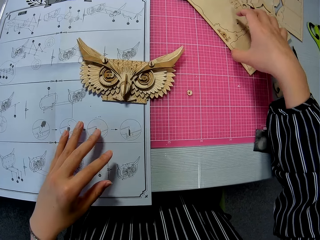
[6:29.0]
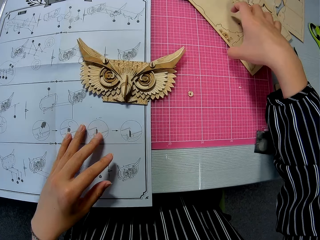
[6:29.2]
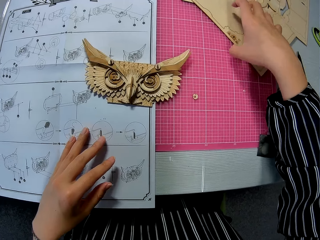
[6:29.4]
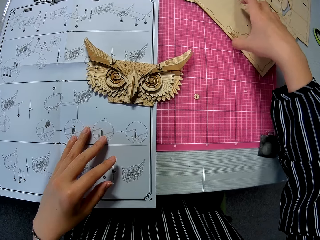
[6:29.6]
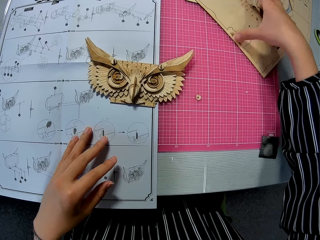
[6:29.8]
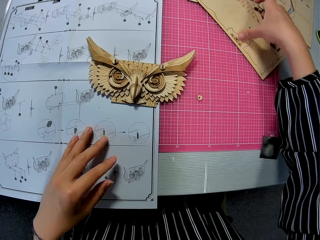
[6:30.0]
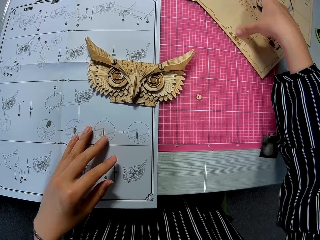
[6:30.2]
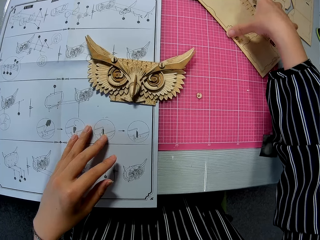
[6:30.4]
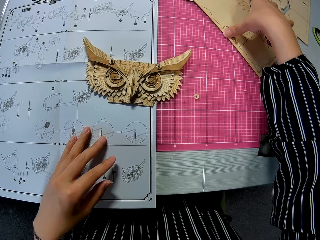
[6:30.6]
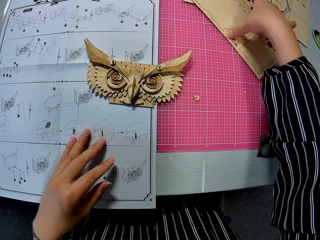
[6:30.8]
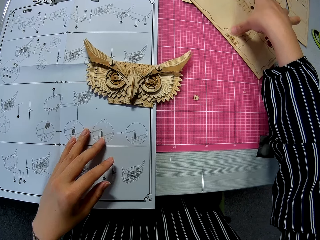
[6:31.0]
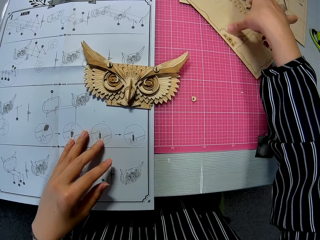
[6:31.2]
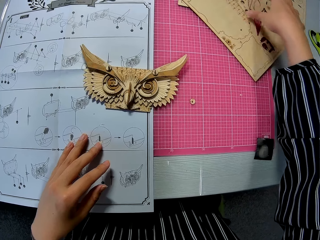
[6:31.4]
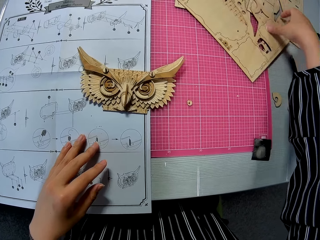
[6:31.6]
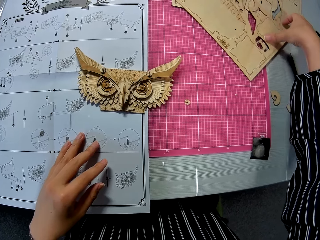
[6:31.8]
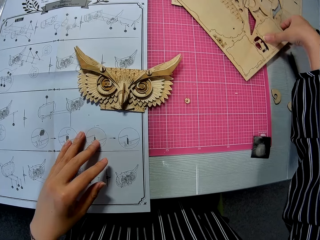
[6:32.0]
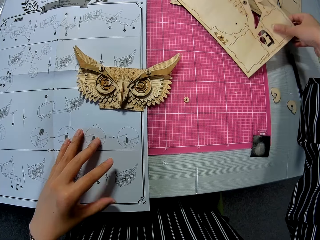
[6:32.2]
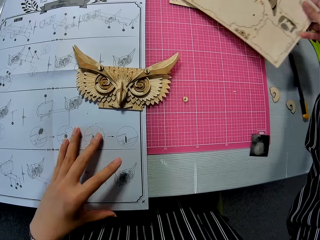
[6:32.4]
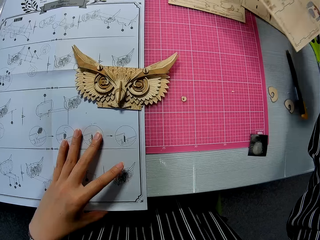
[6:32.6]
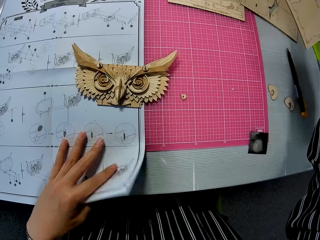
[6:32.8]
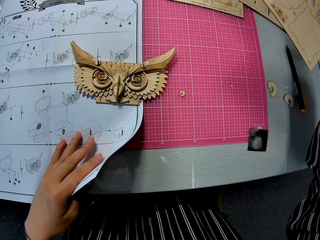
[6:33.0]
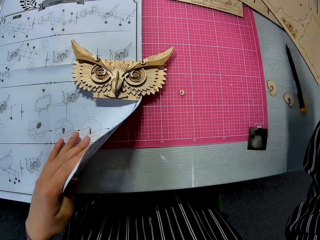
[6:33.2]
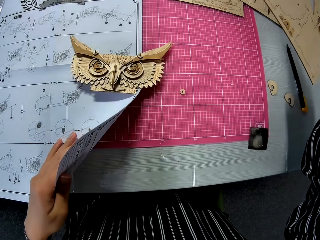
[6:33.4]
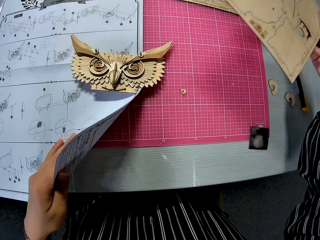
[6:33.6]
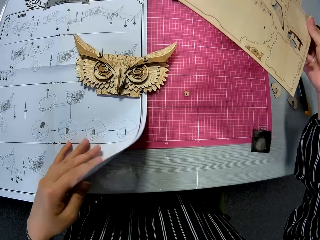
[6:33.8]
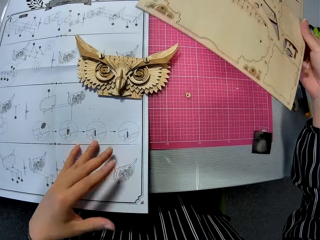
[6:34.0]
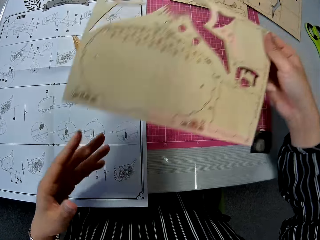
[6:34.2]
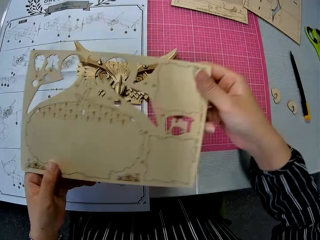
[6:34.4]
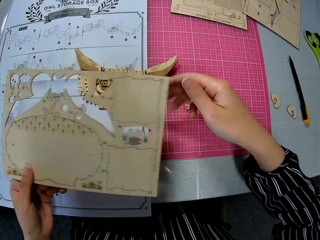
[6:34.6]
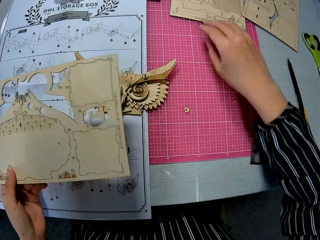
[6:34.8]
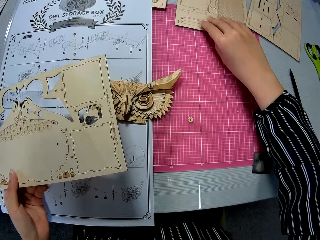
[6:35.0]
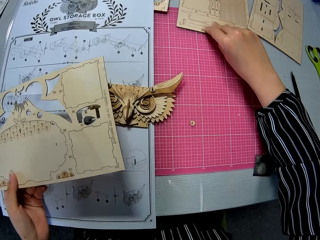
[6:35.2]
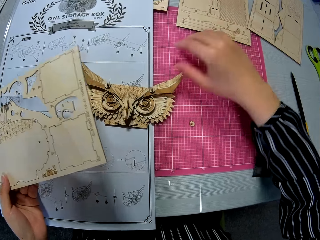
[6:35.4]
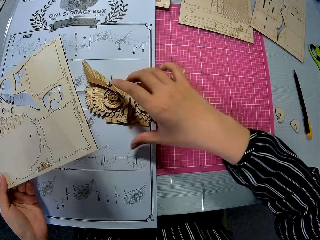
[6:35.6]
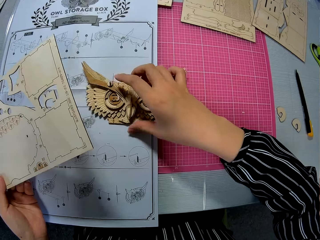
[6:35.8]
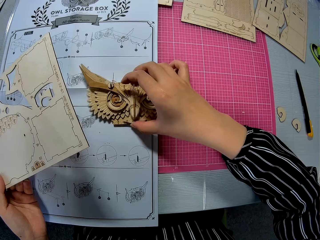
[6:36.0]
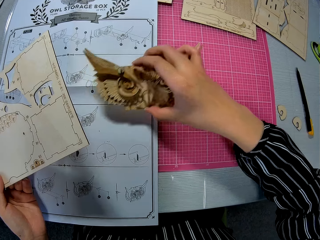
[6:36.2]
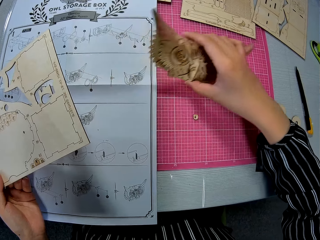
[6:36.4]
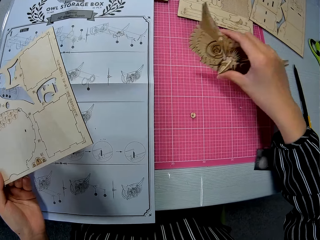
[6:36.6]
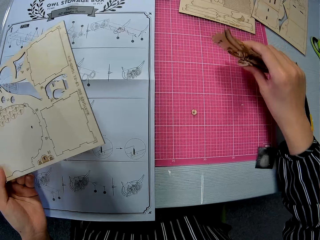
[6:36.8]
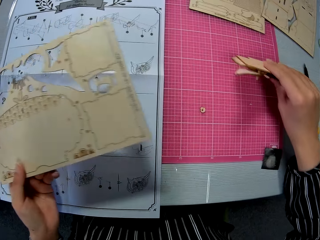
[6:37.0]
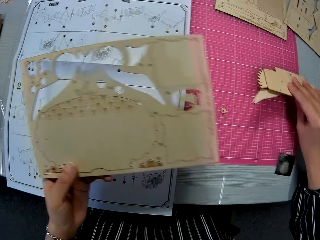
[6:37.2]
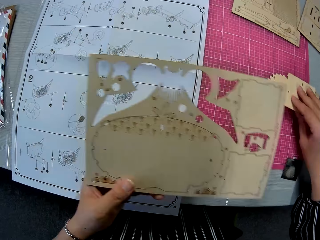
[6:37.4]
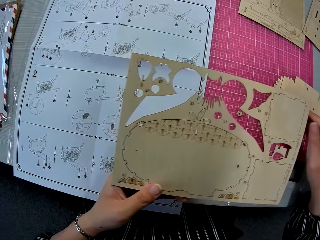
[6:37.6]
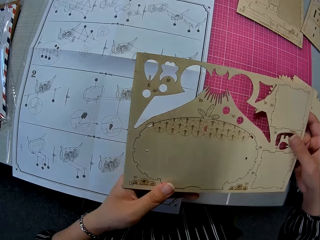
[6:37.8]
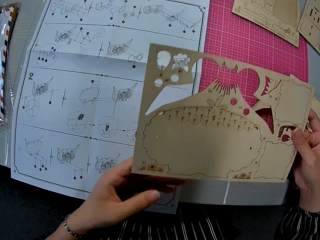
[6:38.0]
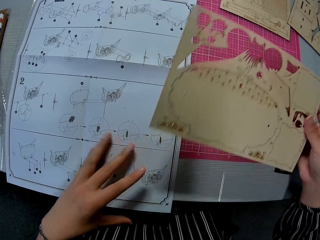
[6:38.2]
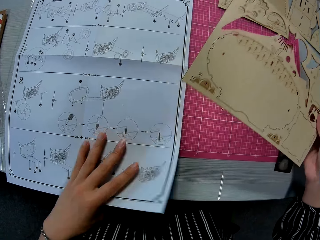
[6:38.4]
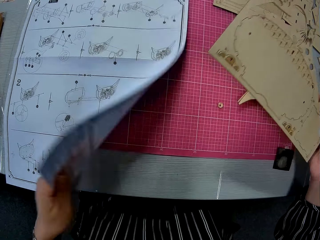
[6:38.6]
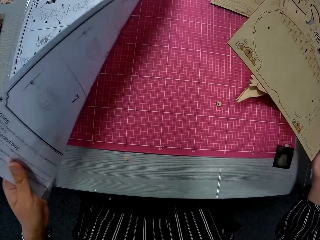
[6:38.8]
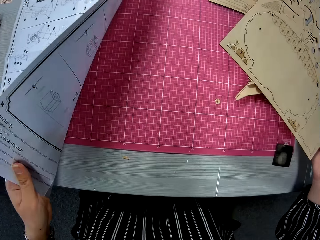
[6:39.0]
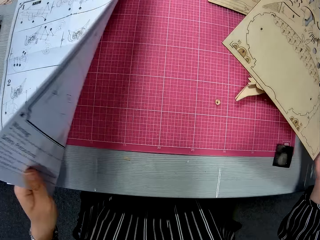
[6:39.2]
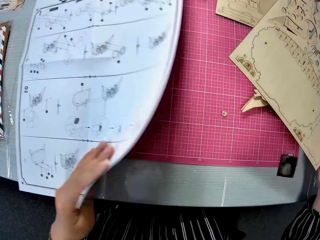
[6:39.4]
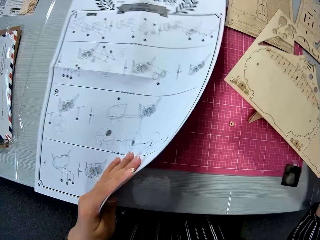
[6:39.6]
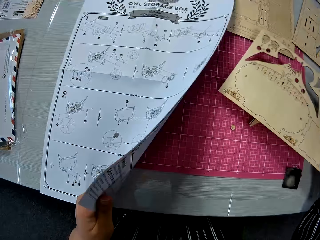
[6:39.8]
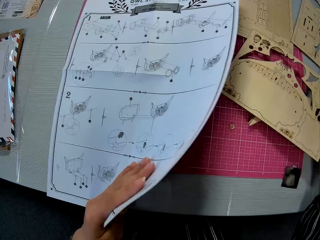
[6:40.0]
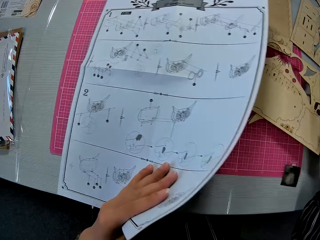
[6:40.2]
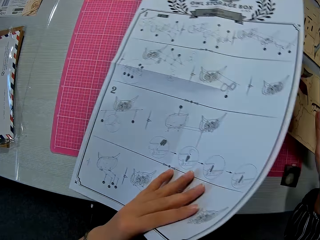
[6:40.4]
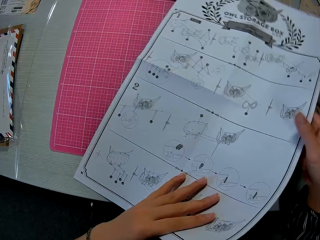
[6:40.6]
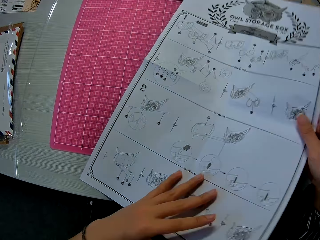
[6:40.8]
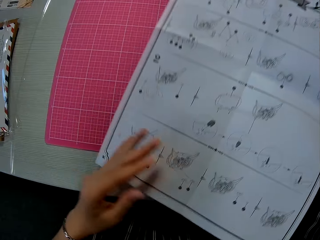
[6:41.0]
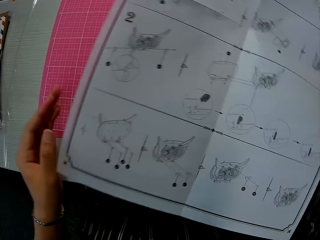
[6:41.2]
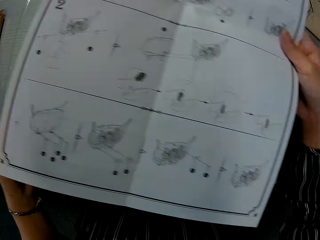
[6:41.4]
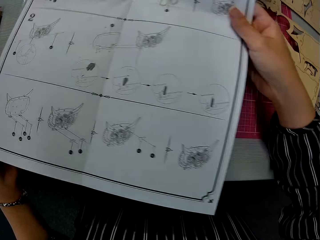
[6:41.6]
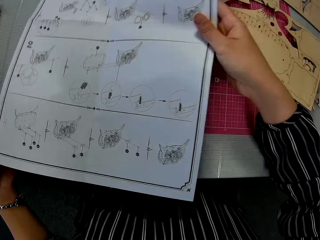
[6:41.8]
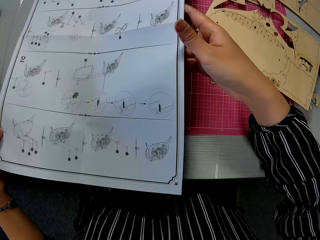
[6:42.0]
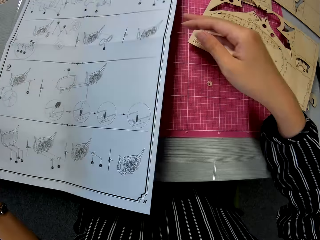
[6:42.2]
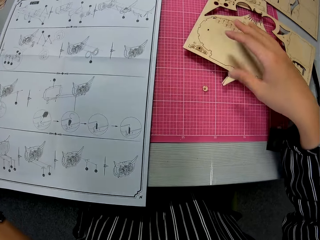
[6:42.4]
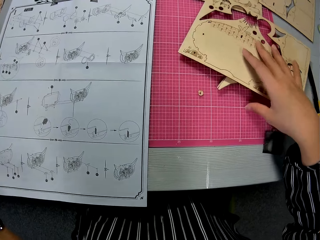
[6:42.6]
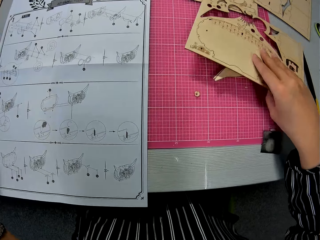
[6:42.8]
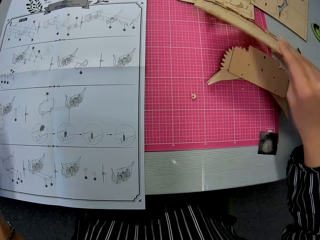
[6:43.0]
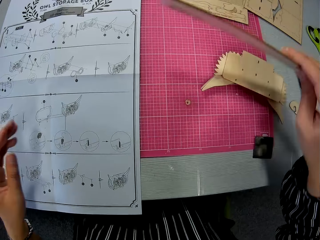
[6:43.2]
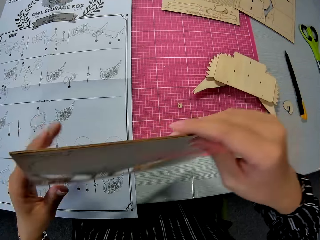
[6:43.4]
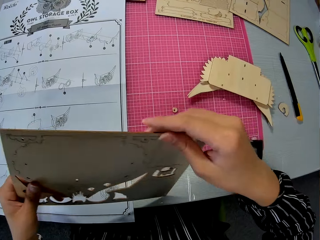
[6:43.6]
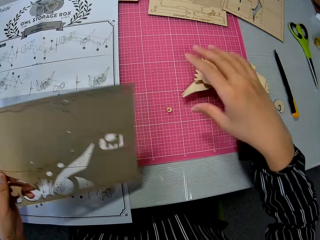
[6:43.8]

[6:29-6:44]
The camera wearer holds an instruction sheet. They pick up an owl storage box and put the owl storage box on the desk. They open the blue print and hold the instruction sheet. They drop the cardboard on the cutting mat. They drop the blue print on the cutting mat. They pick up the cardboard on the cutting mat.

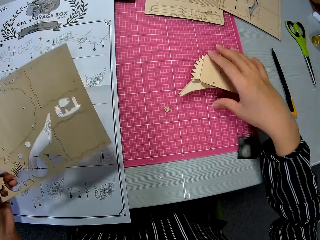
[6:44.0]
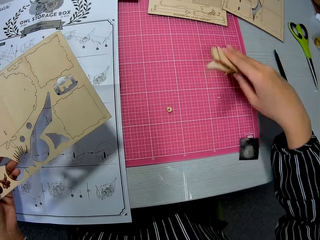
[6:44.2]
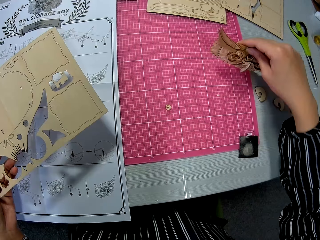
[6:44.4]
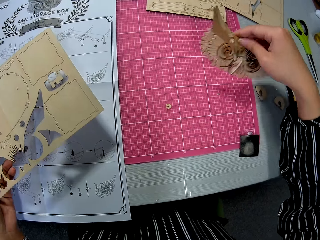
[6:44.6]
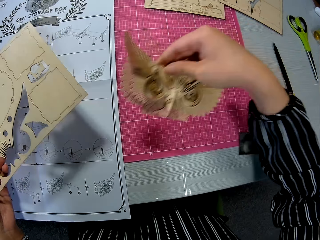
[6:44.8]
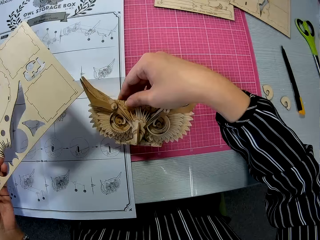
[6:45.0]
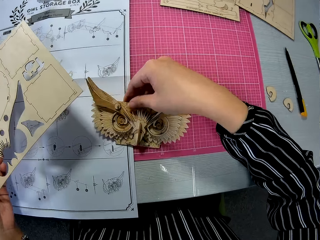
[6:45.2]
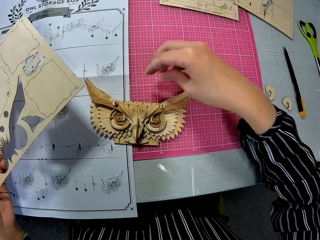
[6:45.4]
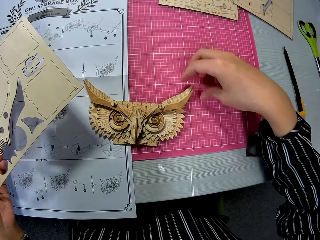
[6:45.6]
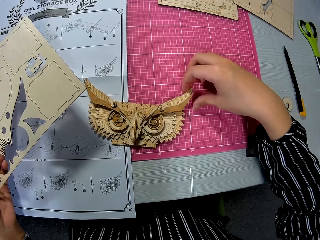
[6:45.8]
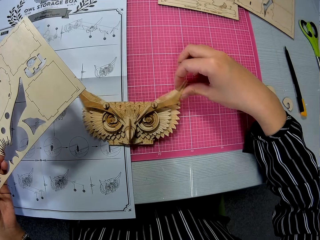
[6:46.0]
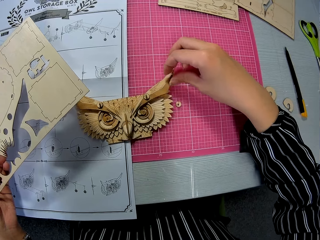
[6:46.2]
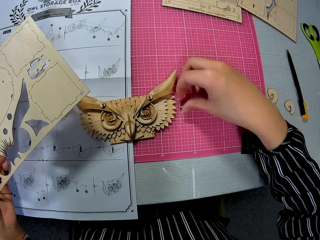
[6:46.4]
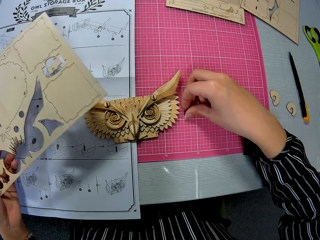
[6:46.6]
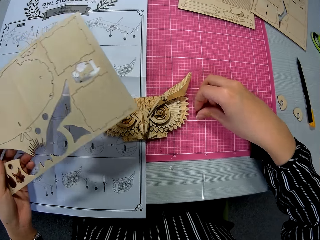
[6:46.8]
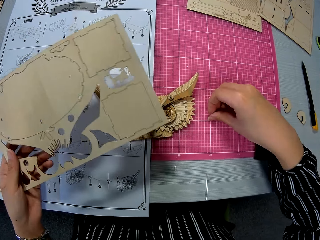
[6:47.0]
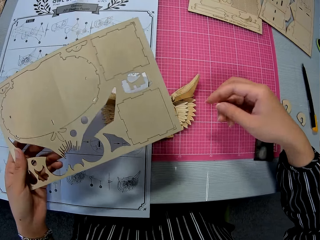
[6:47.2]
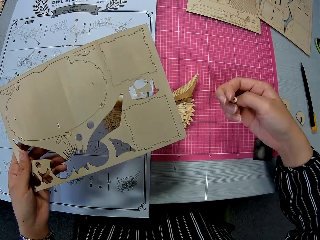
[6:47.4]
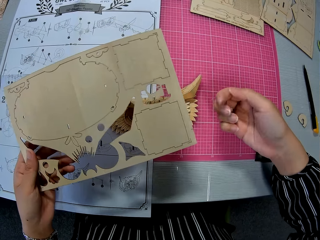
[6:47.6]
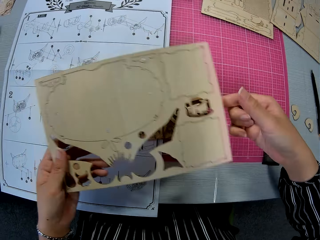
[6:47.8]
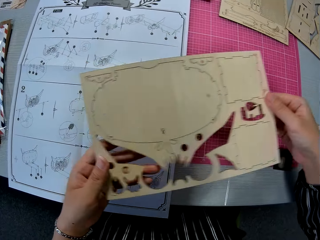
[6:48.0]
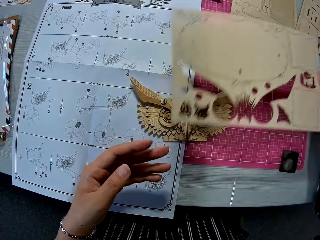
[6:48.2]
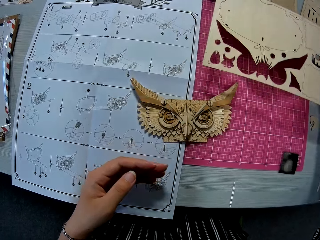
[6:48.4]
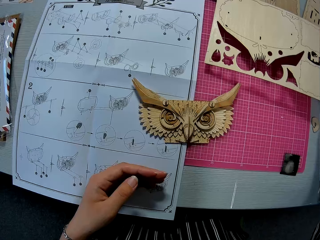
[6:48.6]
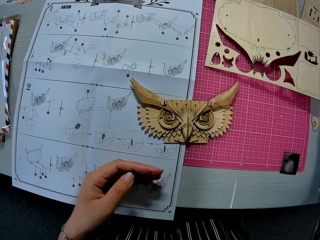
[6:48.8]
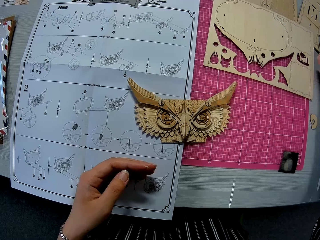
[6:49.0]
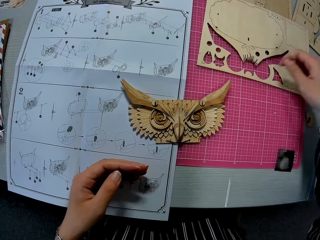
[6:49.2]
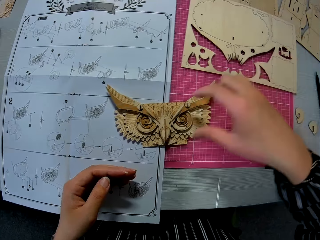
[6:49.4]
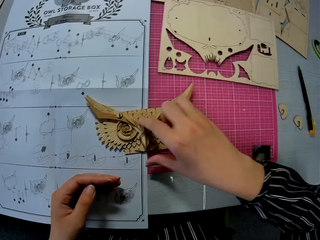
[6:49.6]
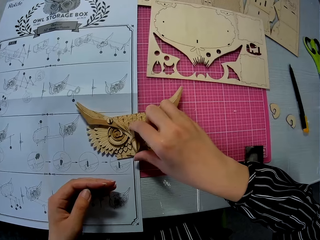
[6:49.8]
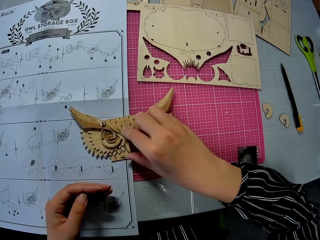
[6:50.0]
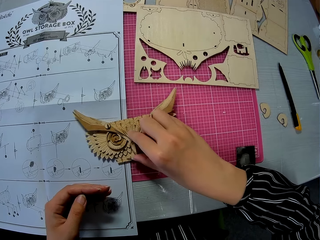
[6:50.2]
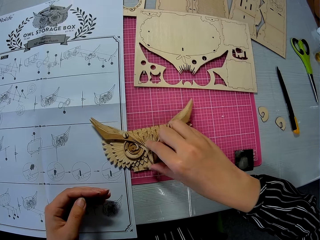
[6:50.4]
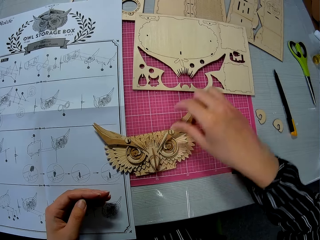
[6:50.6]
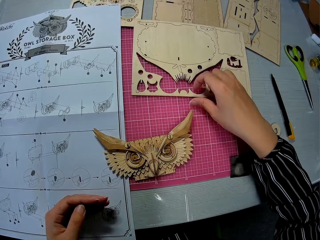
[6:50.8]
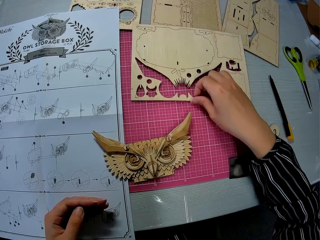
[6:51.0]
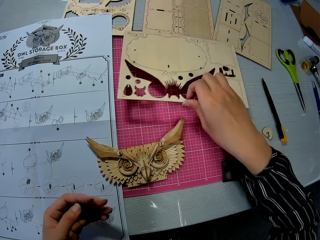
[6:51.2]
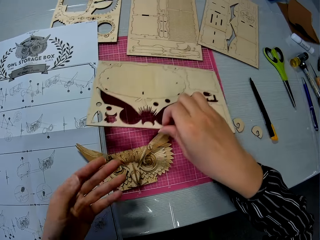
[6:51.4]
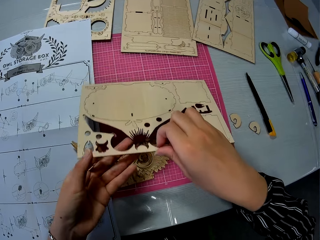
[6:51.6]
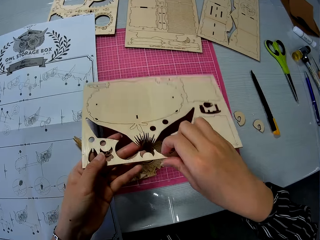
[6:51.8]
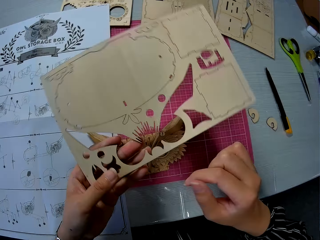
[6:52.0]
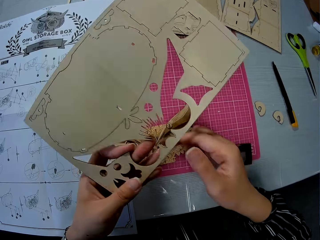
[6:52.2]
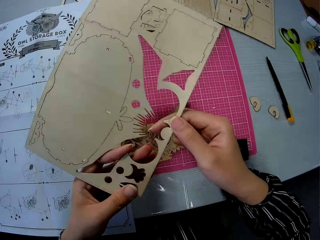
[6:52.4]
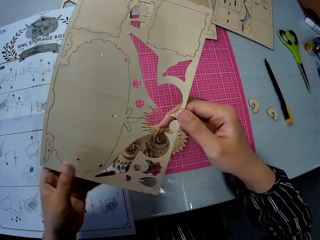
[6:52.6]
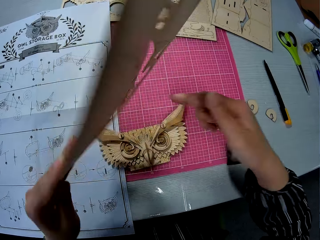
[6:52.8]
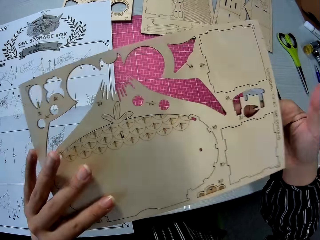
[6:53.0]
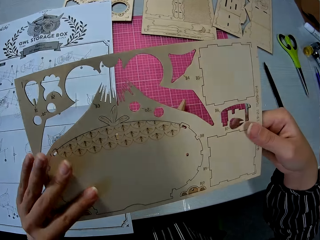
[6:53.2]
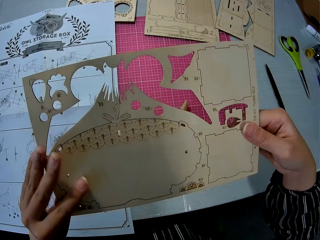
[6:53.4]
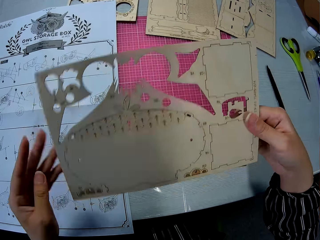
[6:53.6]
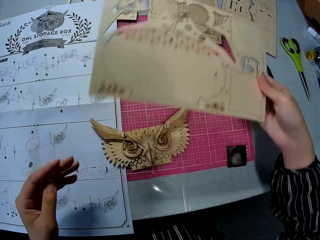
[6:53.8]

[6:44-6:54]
The camera wearer picks up the craft on the cutting mat and drops the craft on the blue print. They move an owl storage box. They pick up a round piece on the cutting mat. They drop the cardboard on the cutting mat. They move the craft on the cutting mat. They pick up the cardboard on the cutting mat.
